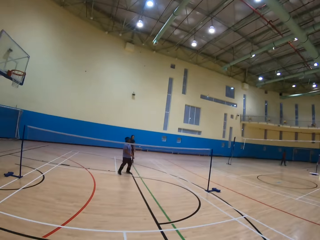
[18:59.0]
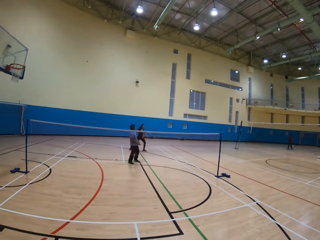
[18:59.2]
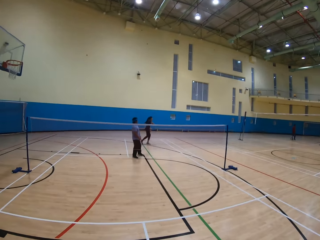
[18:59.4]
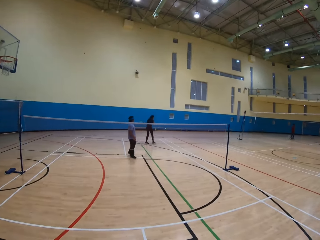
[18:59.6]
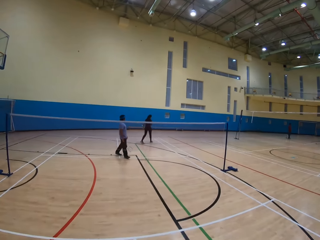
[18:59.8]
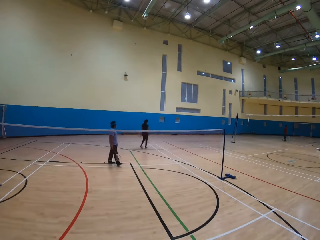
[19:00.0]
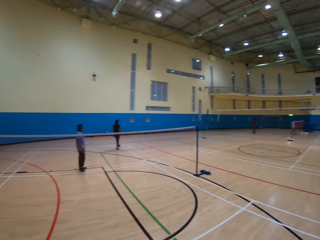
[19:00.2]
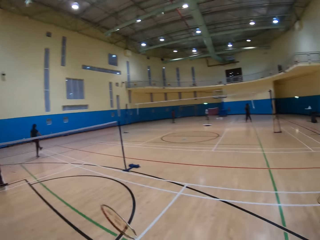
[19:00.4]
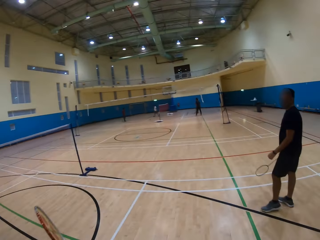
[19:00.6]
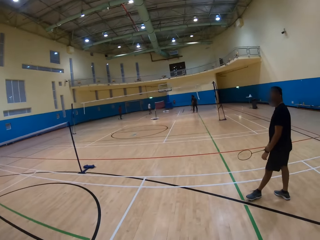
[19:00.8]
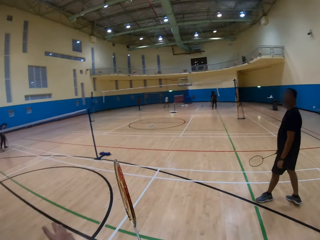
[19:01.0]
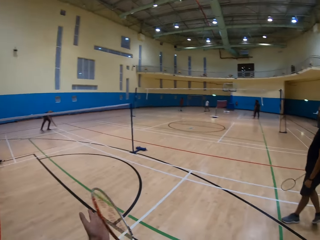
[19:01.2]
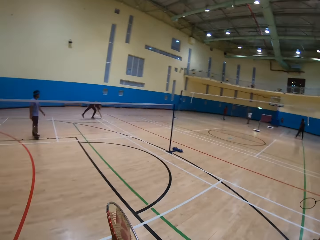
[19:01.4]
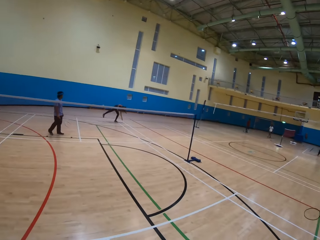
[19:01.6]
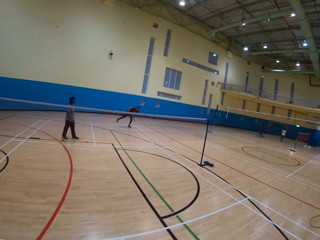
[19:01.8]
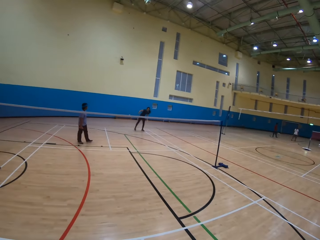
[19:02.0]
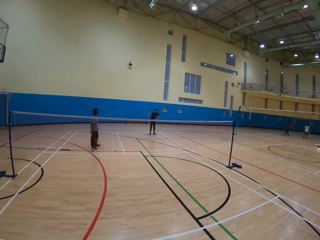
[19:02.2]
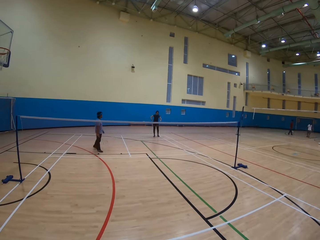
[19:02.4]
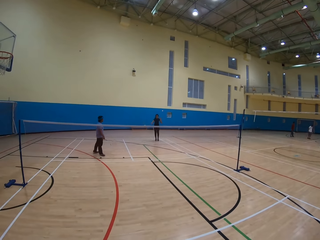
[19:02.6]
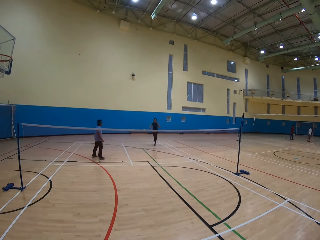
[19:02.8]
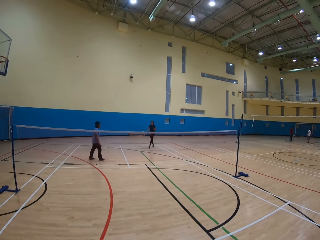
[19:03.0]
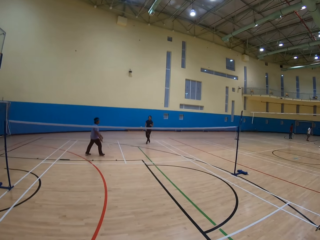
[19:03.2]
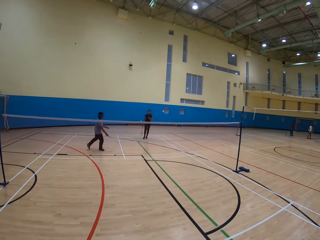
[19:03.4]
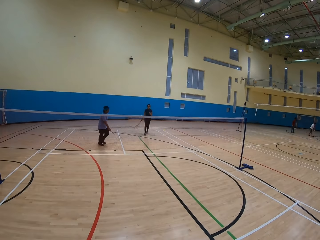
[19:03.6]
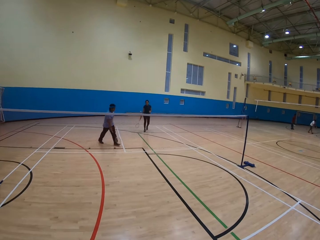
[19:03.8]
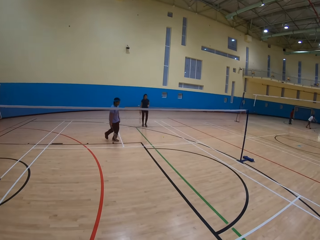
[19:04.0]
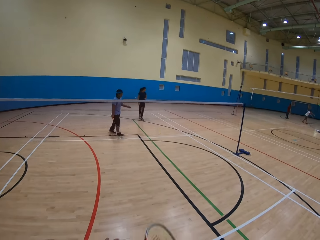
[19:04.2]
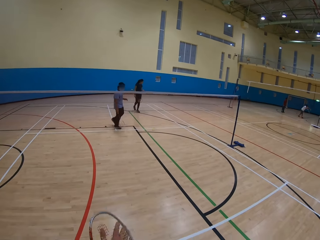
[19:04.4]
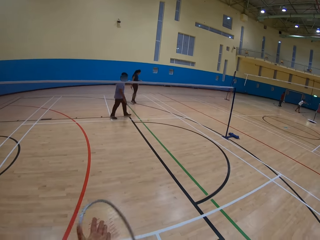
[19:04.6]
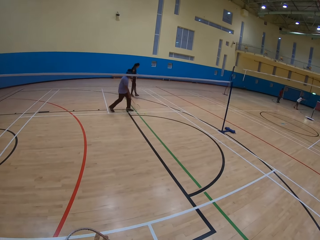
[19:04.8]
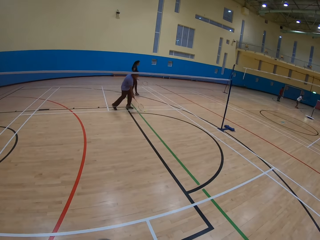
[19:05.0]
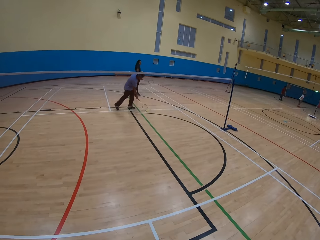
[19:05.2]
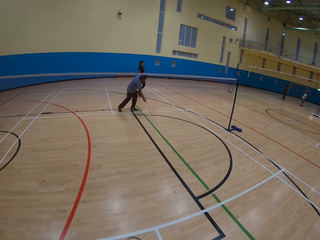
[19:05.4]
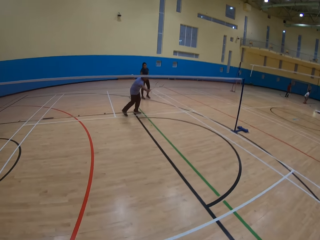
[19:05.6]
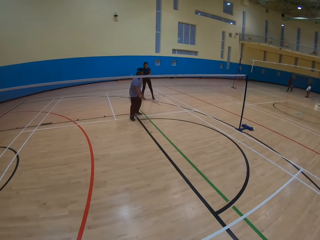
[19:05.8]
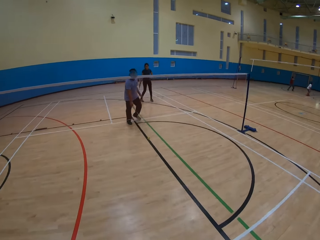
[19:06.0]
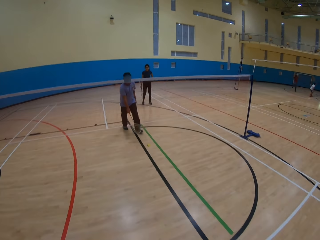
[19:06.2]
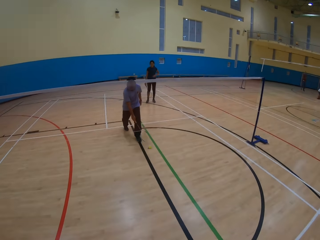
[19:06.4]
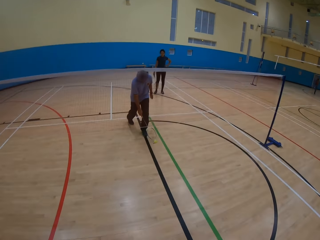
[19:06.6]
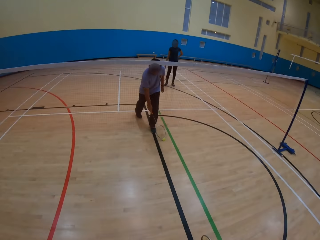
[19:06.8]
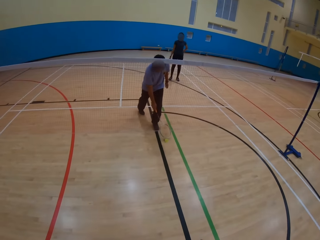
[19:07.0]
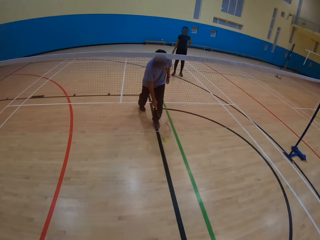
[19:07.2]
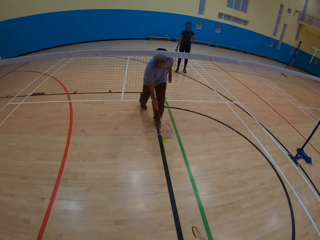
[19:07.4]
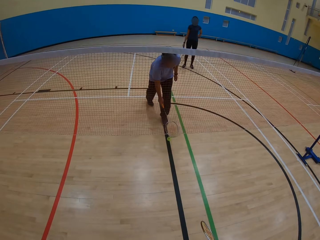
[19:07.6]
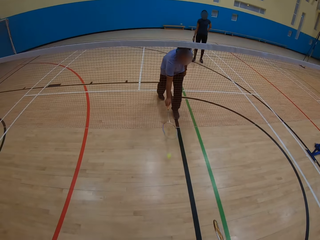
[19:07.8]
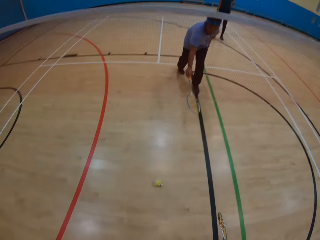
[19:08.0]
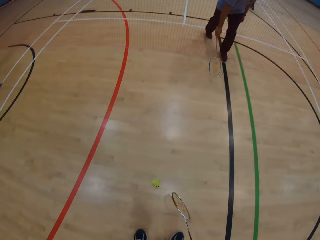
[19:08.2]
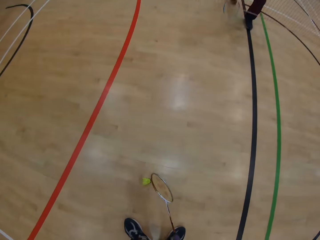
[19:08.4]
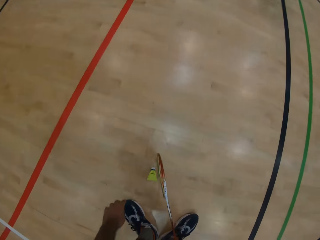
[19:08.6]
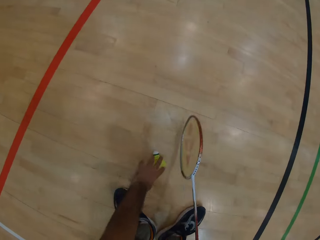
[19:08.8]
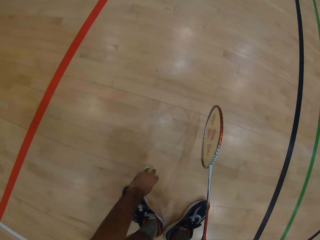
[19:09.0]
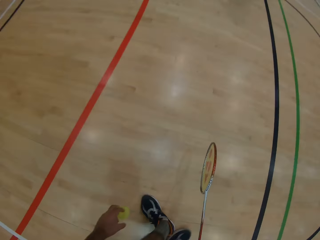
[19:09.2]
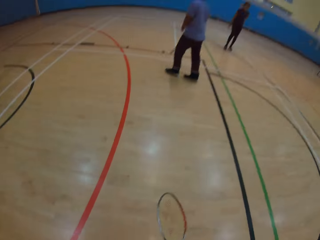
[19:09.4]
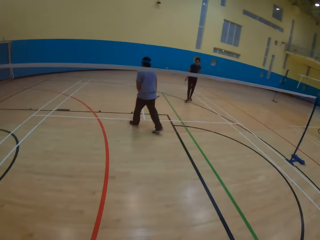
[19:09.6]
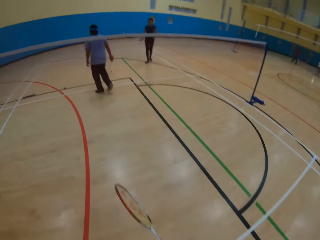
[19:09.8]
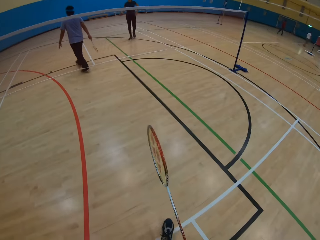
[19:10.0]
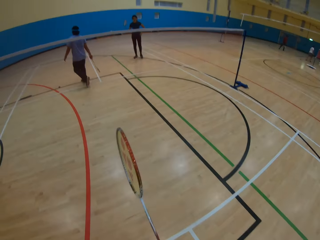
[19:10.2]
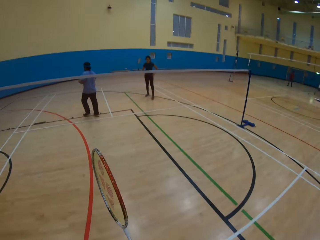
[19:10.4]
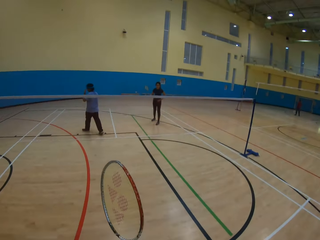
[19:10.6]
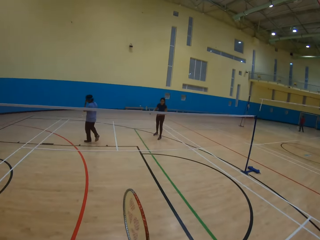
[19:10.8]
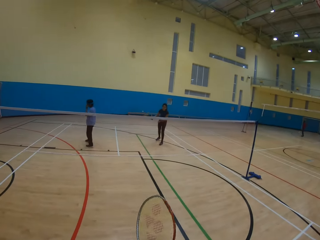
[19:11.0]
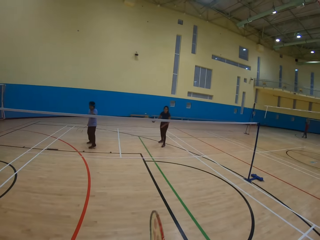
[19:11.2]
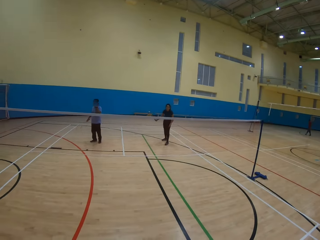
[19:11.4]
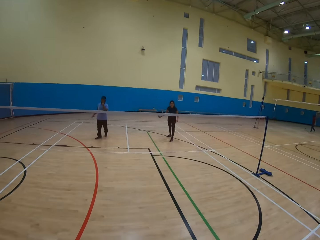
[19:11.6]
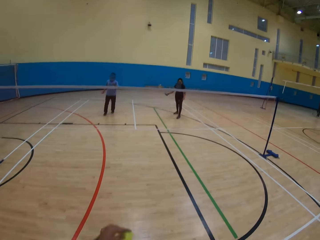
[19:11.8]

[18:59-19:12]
A man hits the shuttlecock. The man plays a badminton game. A woman moves around. The camera wearer looks around the playing ground. They do something. The woman picks the shuttlecock from the floor. The woman hits the shuttlecock. Another man moves around. A third man hits the shuttlecock on the ground. The second man does something. The second man moves the shuttlecock with a racket. The camera wearer picks up the shuttlecock on the ground. The second man moves around.

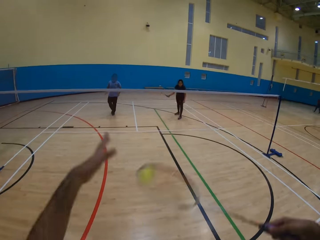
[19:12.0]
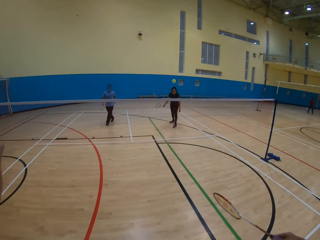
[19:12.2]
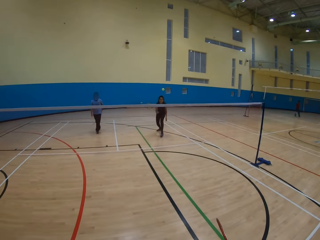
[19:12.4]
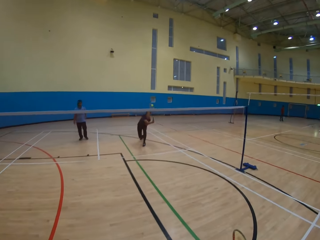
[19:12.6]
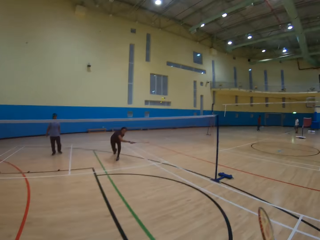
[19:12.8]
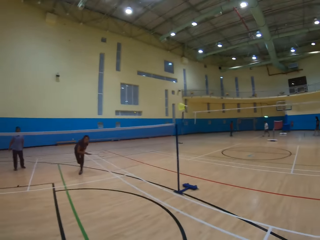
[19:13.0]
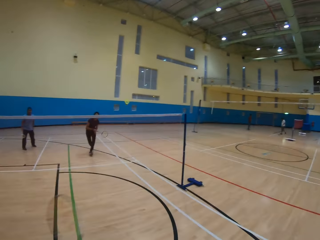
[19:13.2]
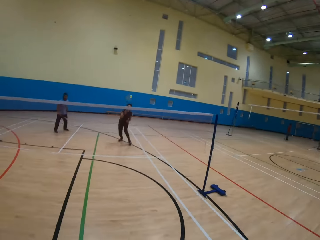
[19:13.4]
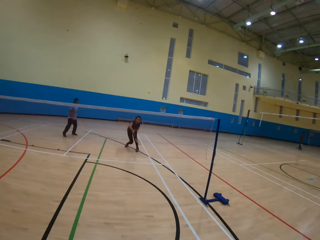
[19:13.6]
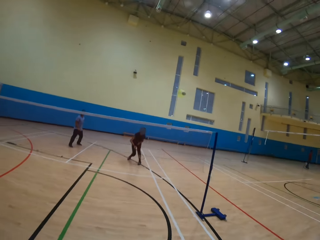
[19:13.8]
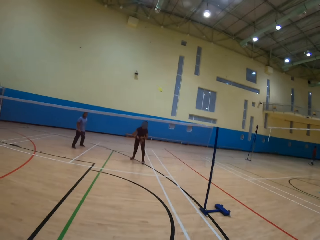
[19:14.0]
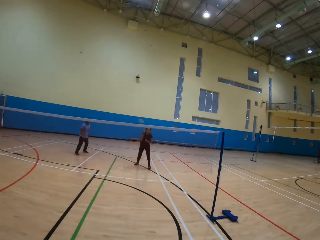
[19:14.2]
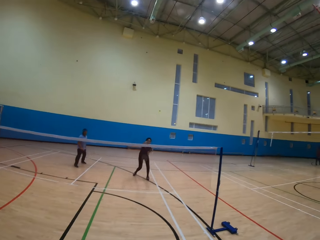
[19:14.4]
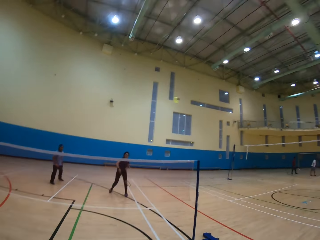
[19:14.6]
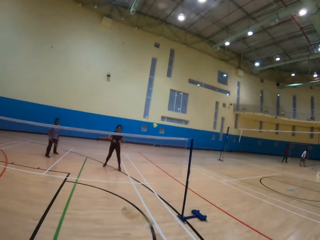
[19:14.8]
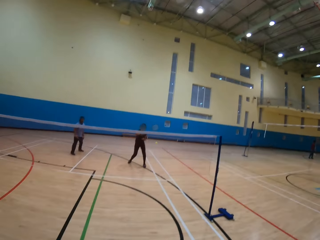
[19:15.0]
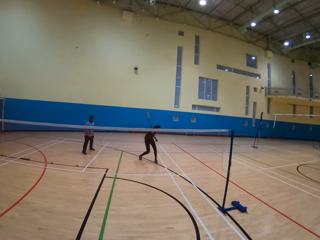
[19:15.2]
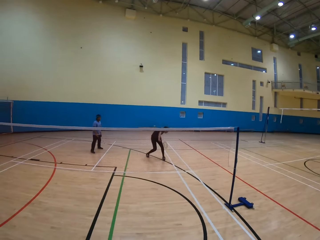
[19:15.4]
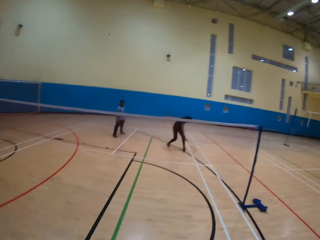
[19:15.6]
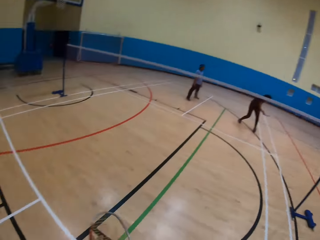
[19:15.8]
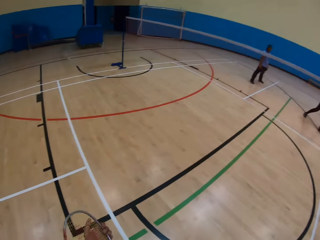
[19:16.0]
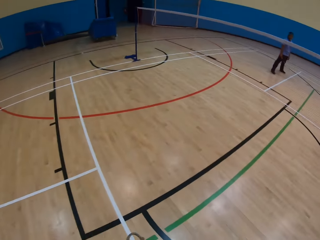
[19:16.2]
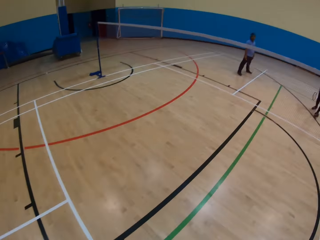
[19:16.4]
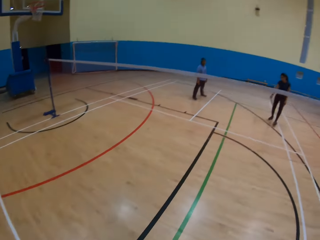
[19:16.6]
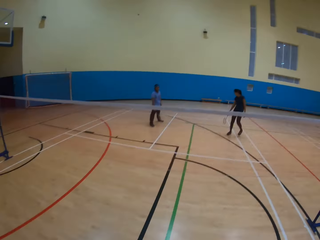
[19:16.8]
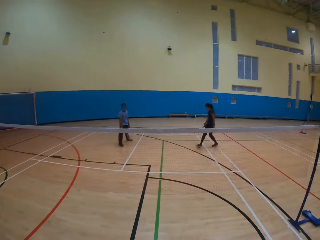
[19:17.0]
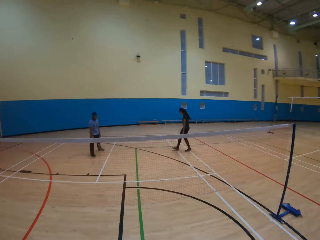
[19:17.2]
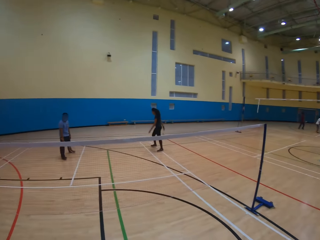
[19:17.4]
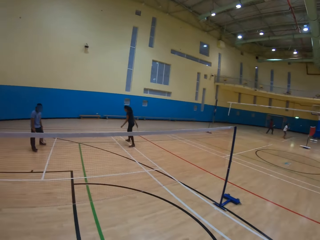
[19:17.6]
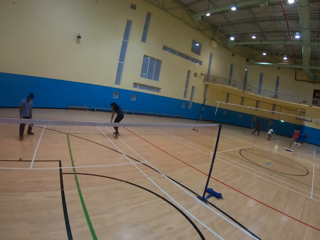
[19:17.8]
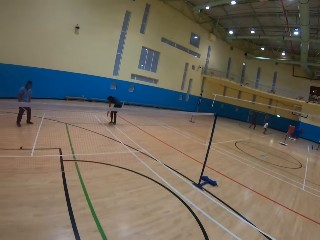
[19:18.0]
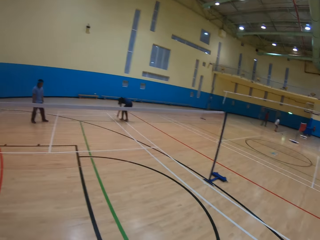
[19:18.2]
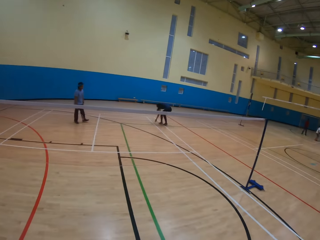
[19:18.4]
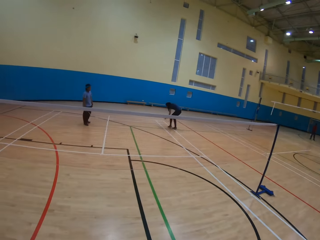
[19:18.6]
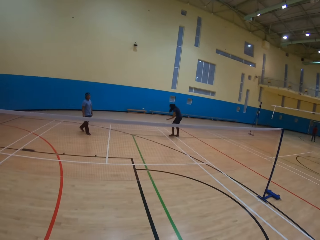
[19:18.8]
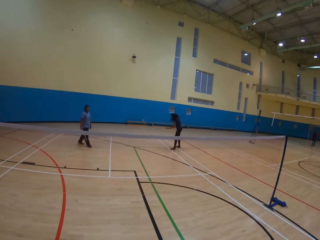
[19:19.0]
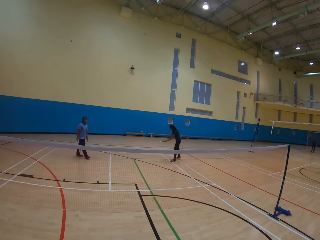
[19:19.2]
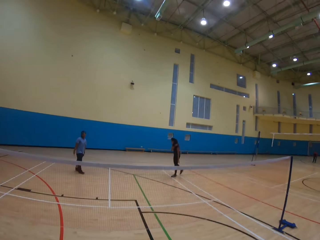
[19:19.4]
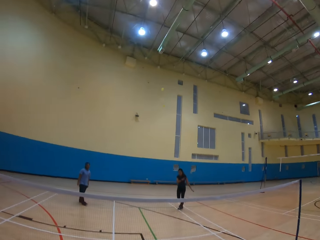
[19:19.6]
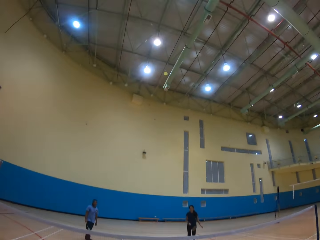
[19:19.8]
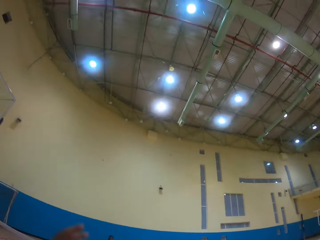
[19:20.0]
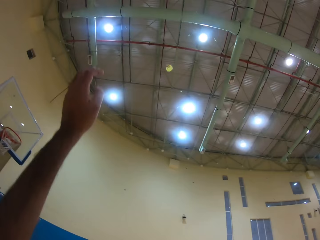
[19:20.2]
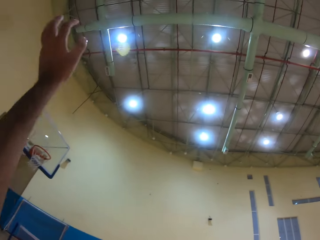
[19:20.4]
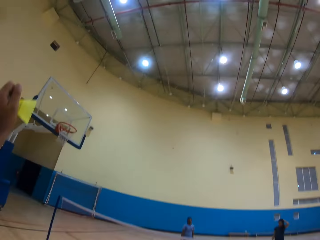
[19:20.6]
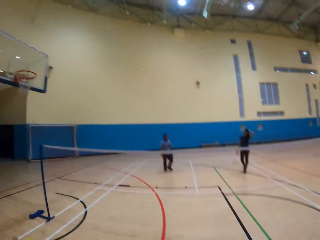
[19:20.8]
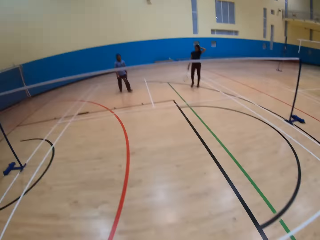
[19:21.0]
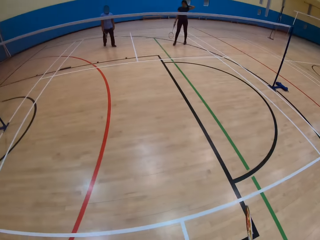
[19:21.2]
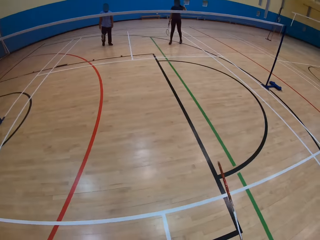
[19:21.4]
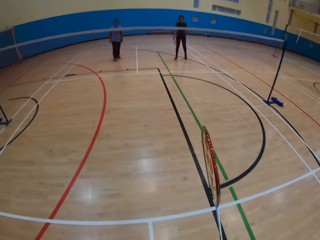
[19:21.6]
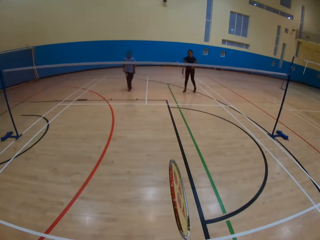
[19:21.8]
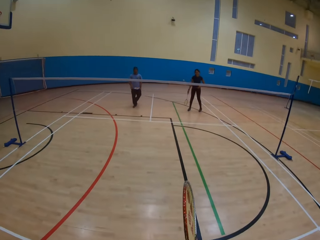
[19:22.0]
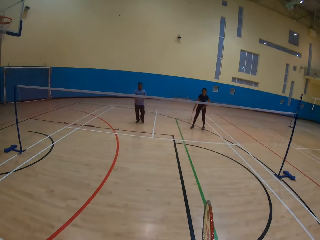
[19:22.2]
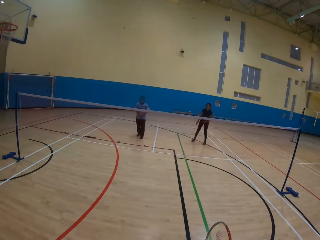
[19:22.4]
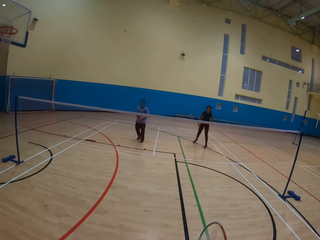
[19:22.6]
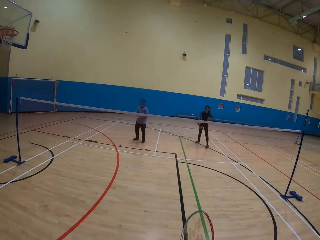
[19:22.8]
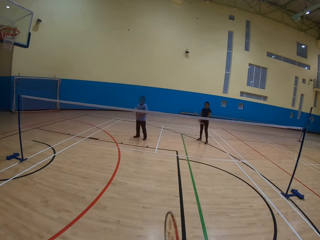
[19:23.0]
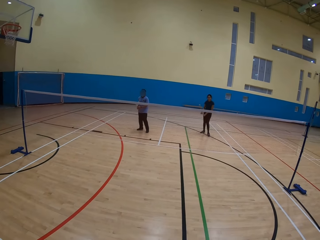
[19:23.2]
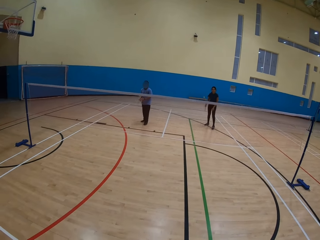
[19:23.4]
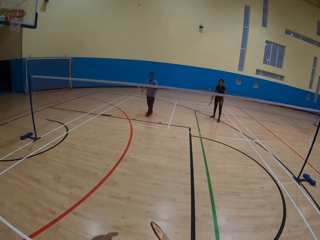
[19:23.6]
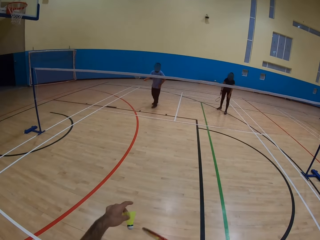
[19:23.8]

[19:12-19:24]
The camera wearer does something. They hit the shuttlecock. They play the badminton game. A woman hits the shuttlecock. The woman plays the badminton game. The camera wearer hits the shuttlecock. The woman hits the shuttlecock. The camera wearer hits the shuttlecock. The woman hits the shuttlecock. The camera wearer hits the shuttlecock. The woman hits the shuttlecock. The camera wearer plays the badminton game. They look around the playing ground. The woman picks the shuttlecock from the floor. The woman hits the shuttlecock. The woman plays the badminton game. The camera wearer picks the shuttlecock. They hold the shuttlecock. A man moves around.
